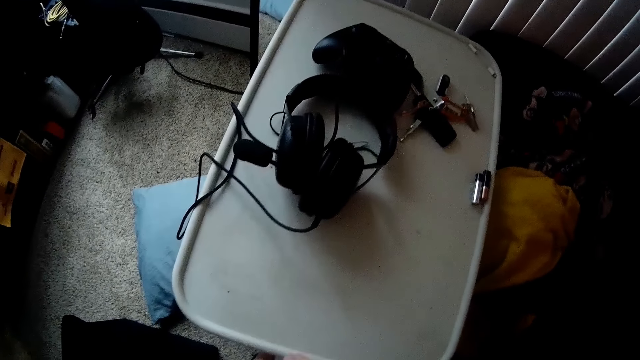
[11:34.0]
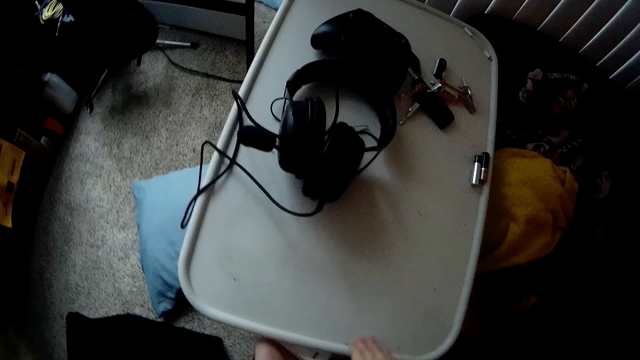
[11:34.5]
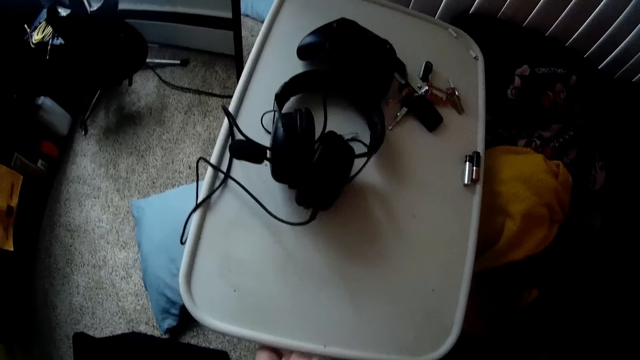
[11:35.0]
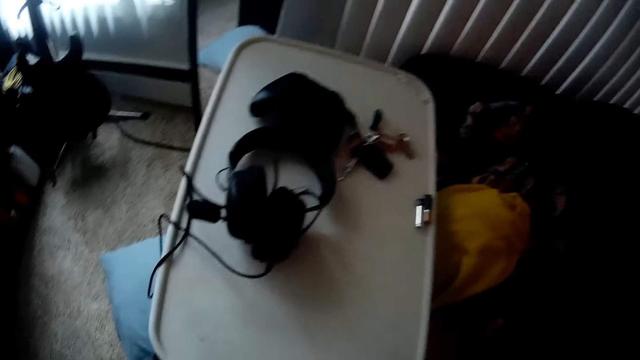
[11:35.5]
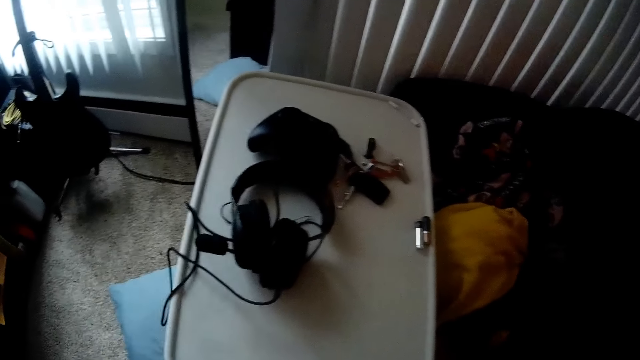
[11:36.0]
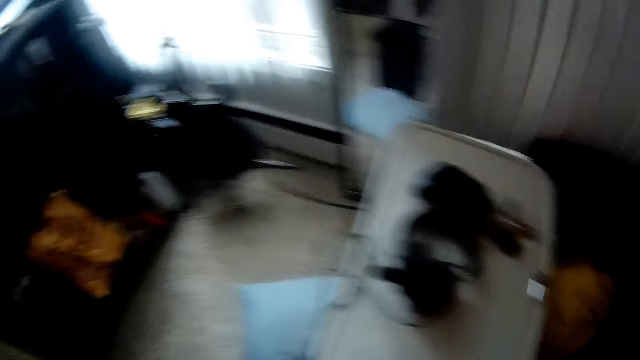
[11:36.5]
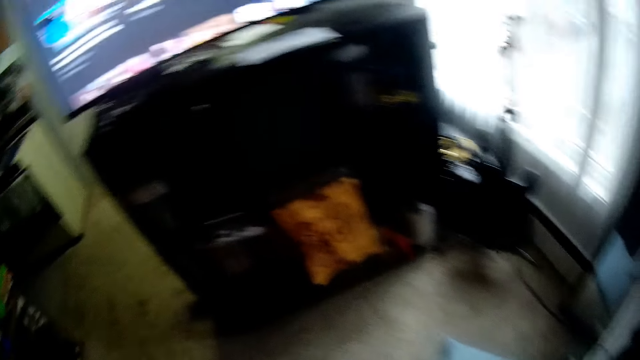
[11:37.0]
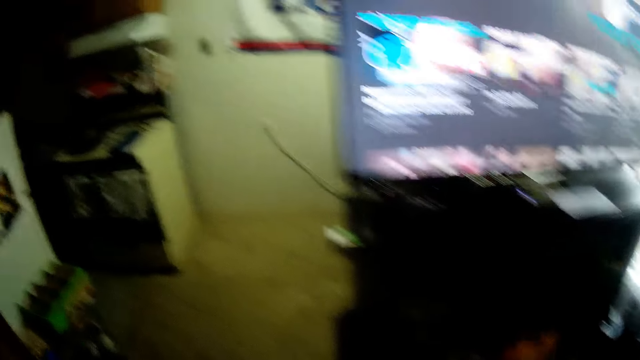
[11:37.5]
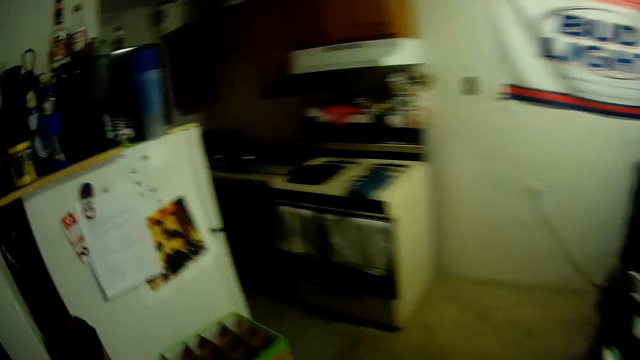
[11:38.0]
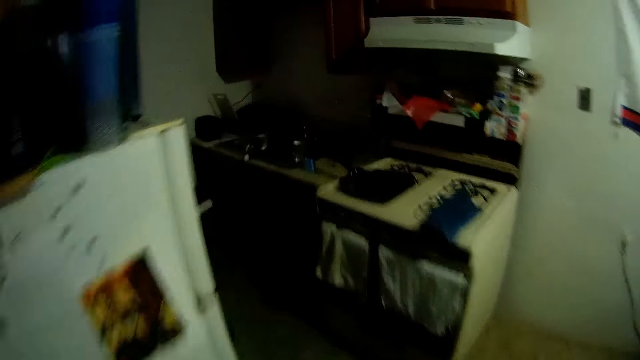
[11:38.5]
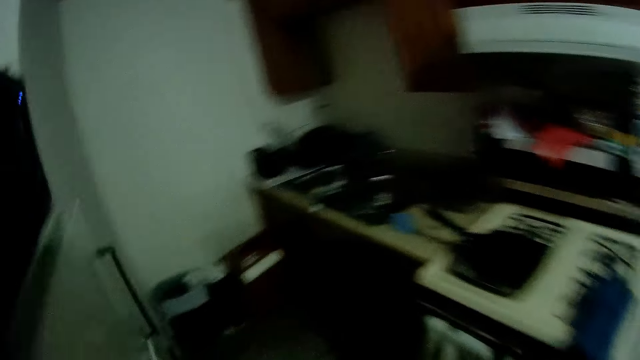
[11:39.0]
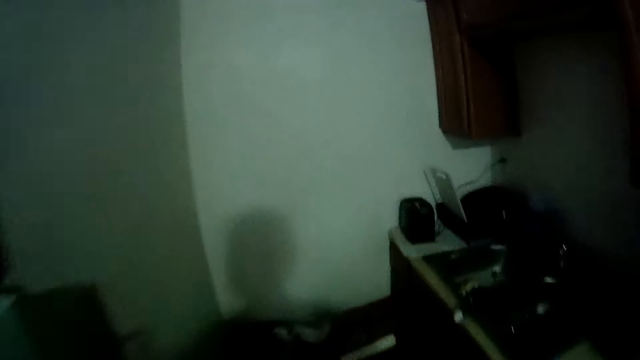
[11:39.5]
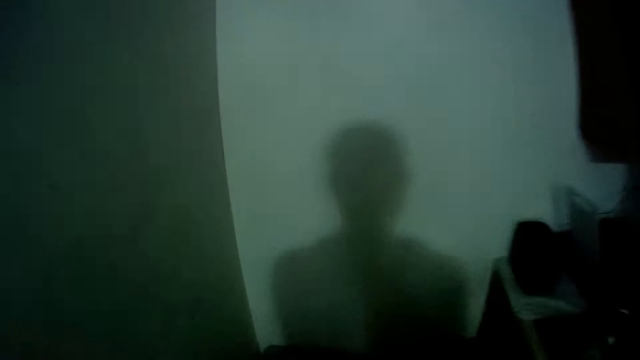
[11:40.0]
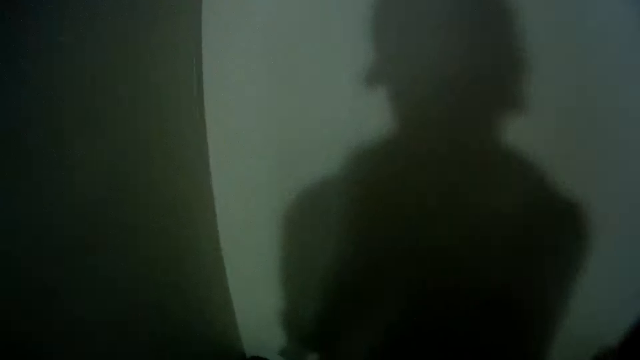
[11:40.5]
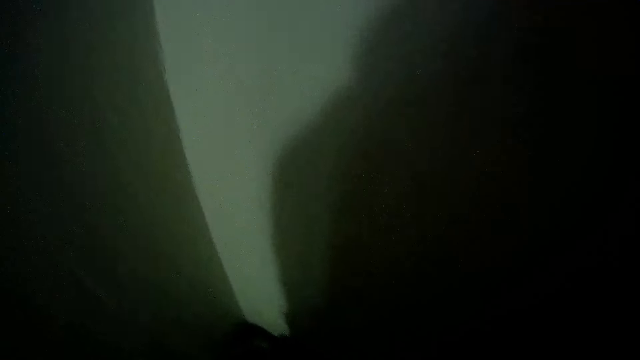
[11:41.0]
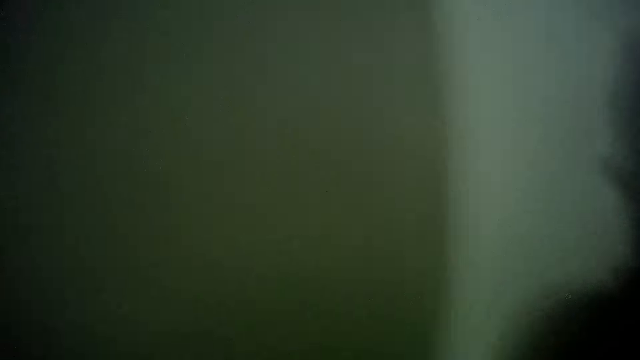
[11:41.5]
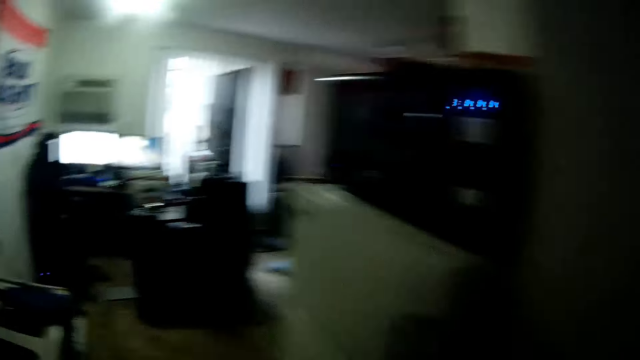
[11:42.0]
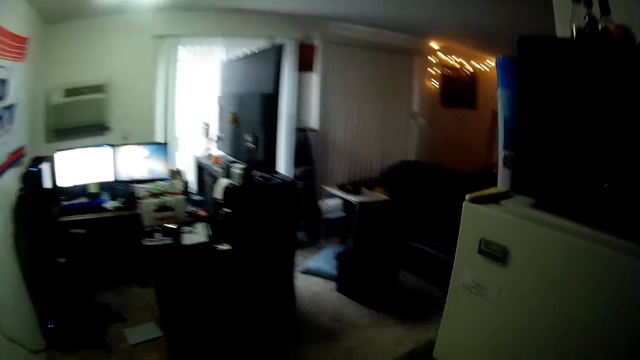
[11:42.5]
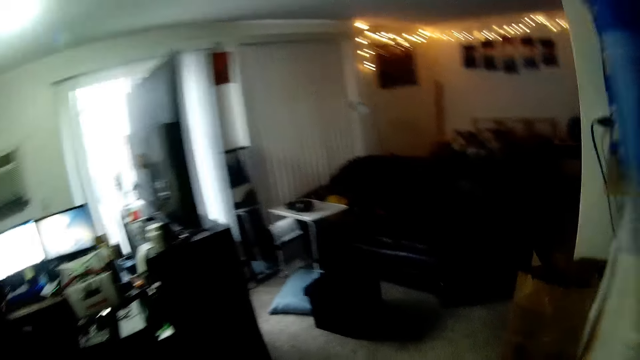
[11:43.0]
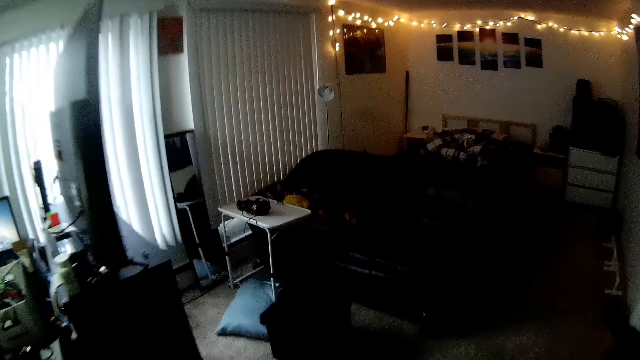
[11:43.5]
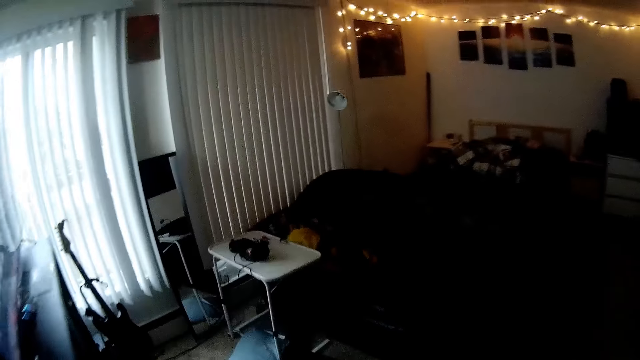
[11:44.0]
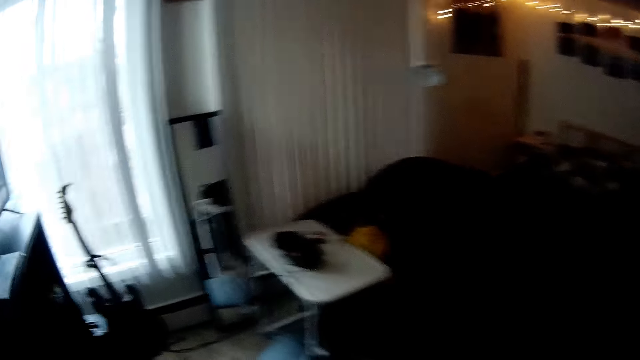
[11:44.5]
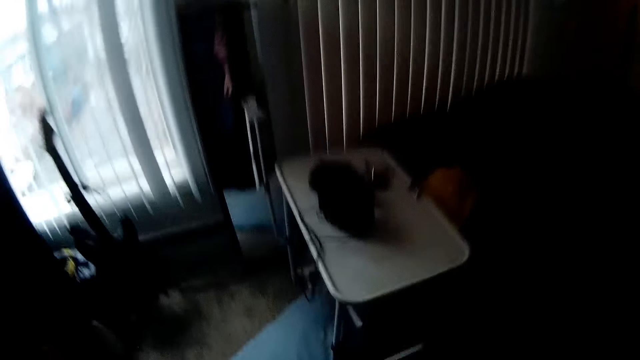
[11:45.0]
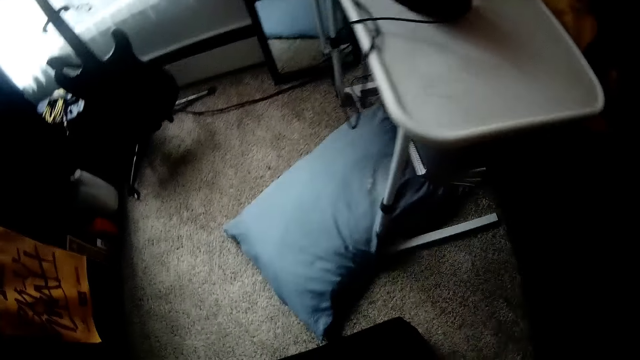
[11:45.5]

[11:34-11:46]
The camera wearer walks into the kitchen.

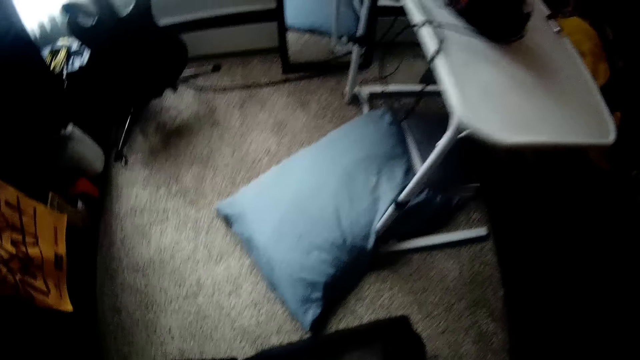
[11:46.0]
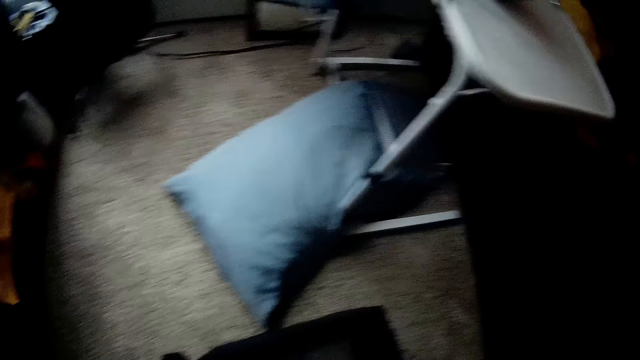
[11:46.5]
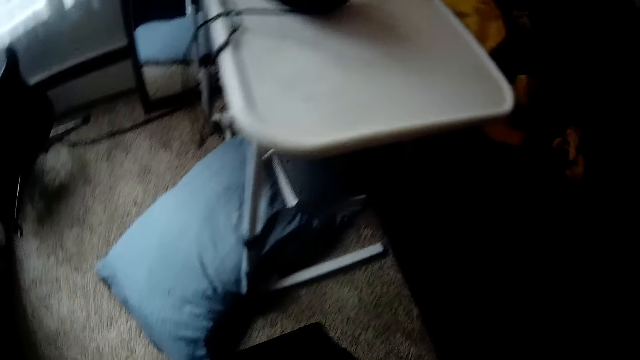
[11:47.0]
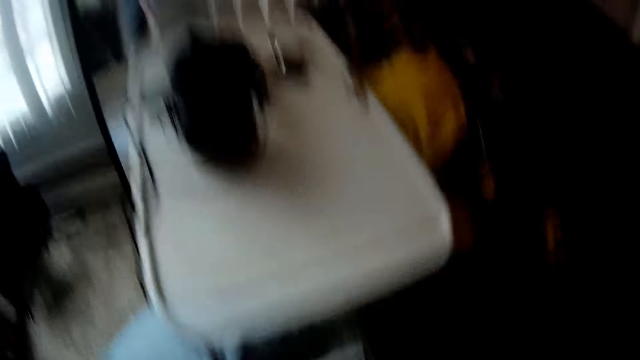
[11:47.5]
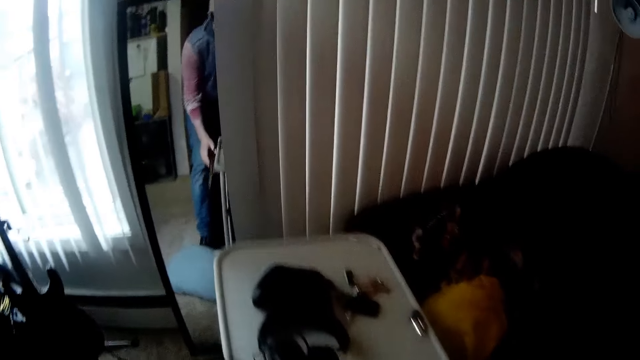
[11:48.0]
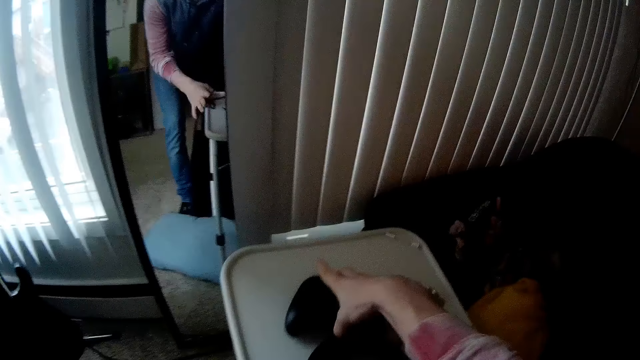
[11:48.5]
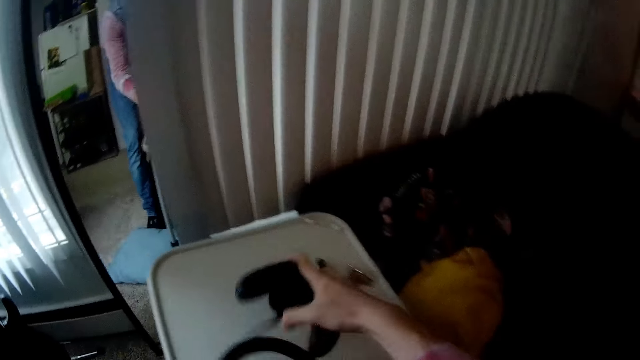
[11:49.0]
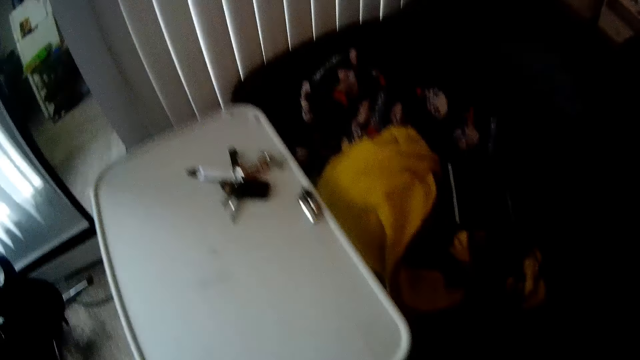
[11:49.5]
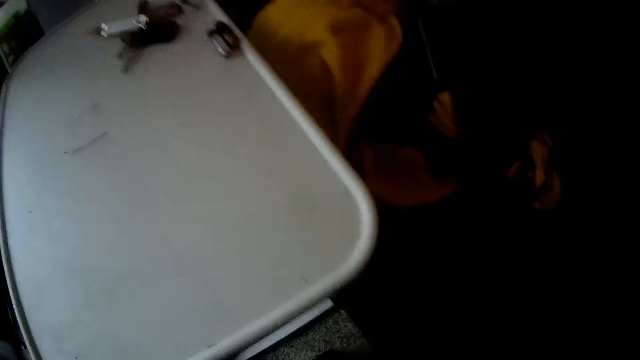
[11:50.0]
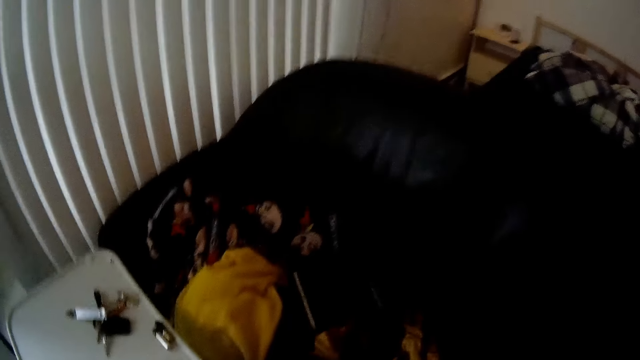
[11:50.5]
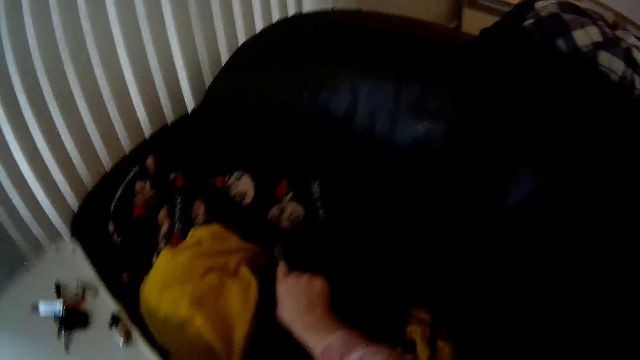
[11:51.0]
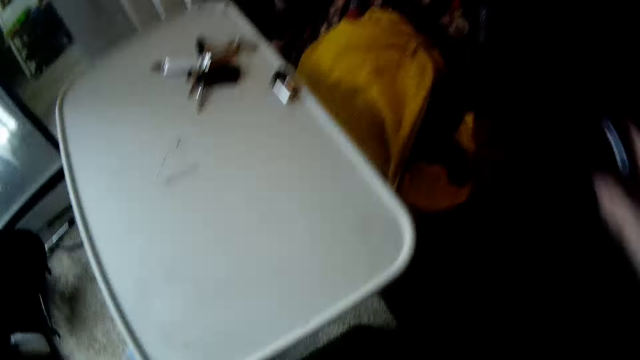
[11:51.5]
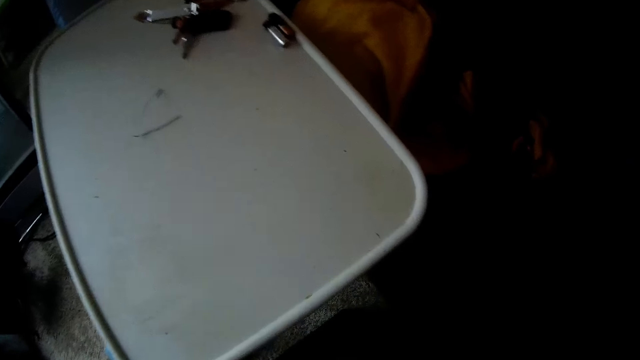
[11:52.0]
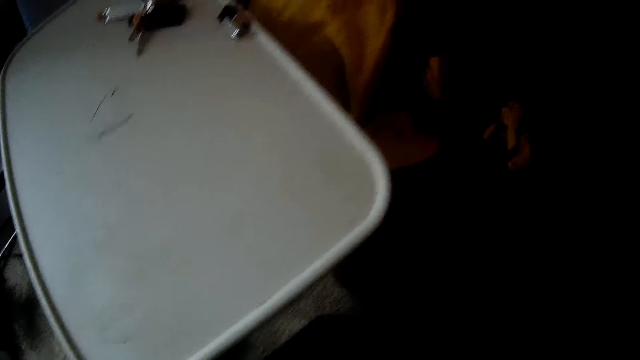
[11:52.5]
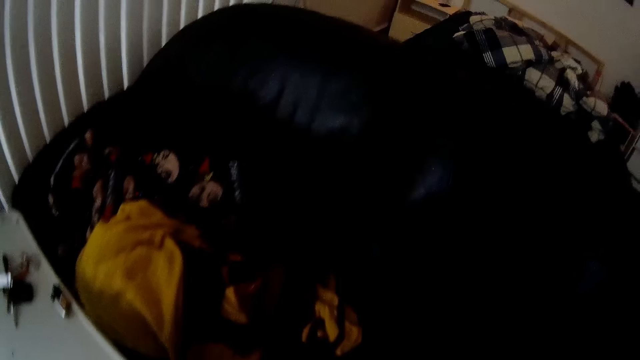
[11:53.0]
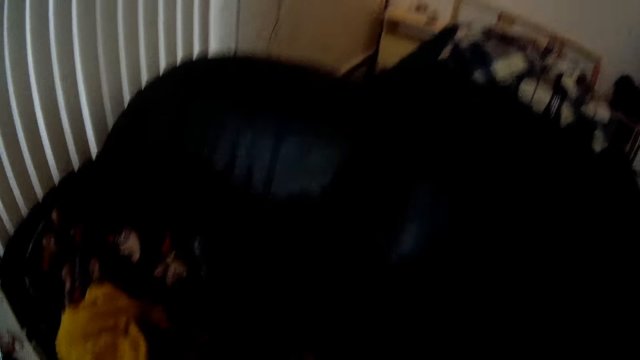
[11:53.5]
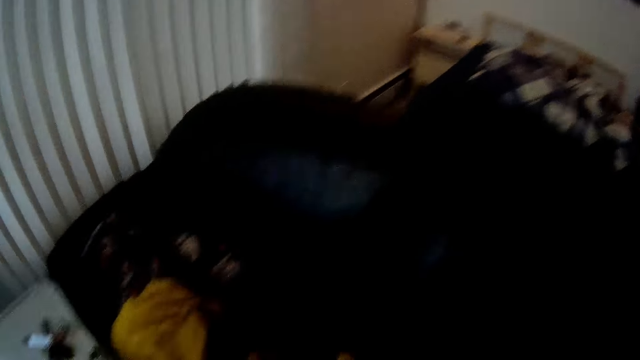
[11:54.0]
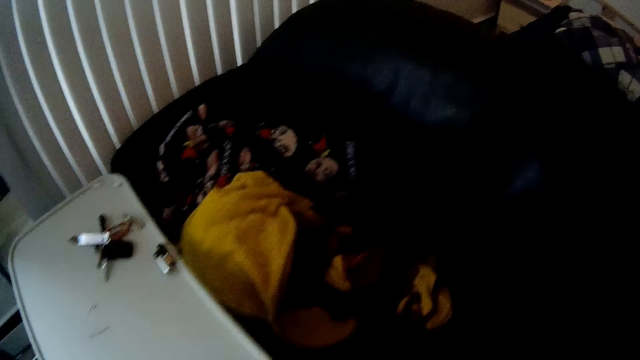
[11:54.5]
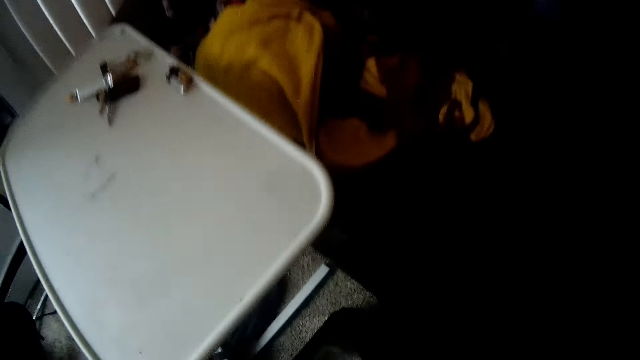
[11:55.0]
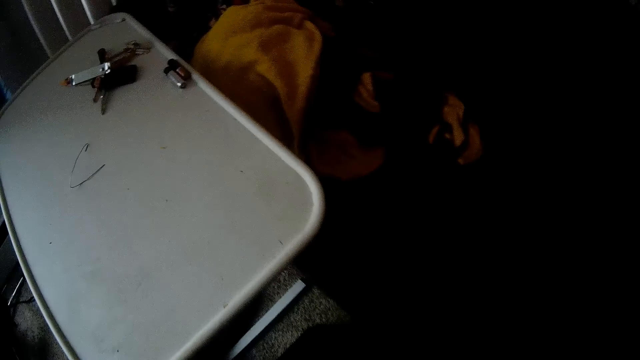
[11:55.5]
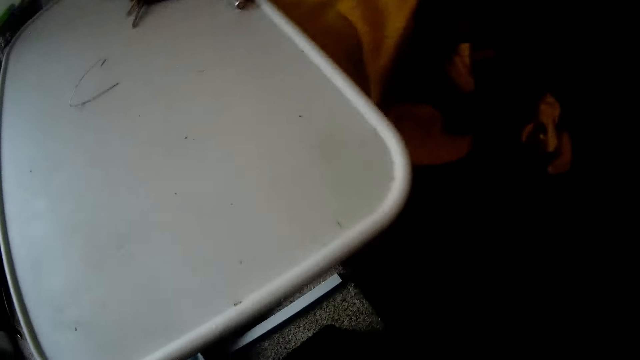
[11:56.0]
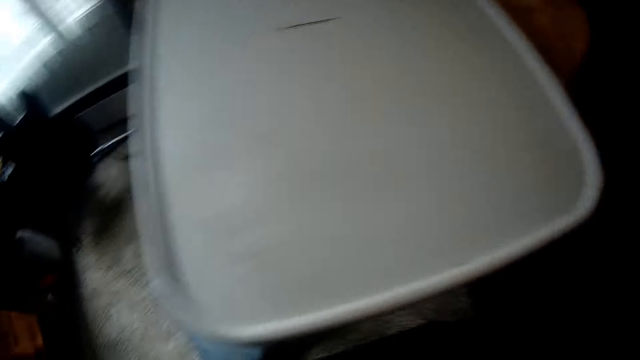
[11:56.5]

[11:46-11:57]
A person holds the grill. The camera wearer picks a headset with his right hand. He picks a purse with his right hand.
